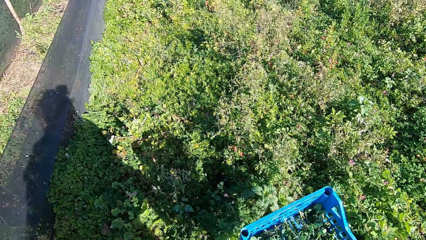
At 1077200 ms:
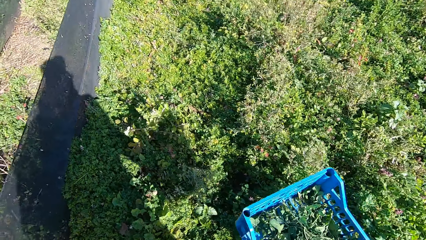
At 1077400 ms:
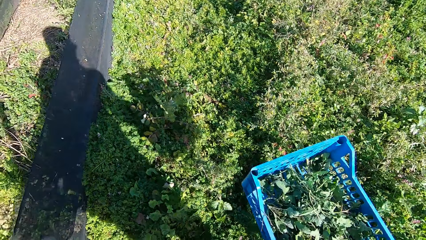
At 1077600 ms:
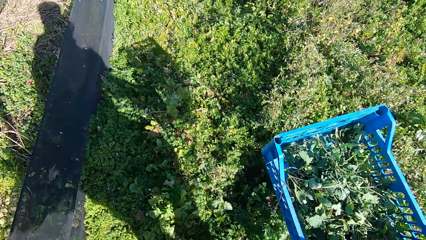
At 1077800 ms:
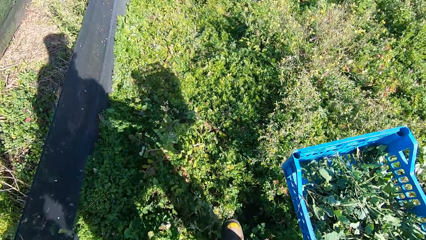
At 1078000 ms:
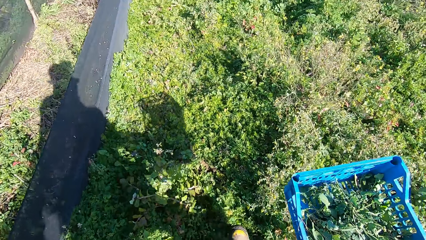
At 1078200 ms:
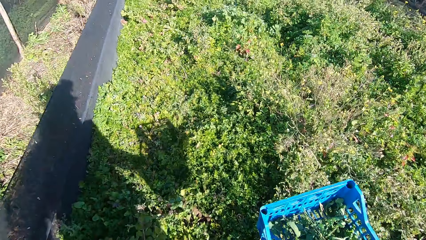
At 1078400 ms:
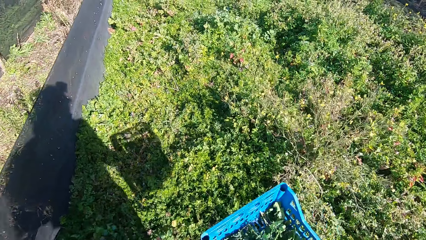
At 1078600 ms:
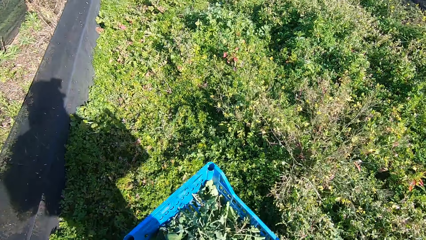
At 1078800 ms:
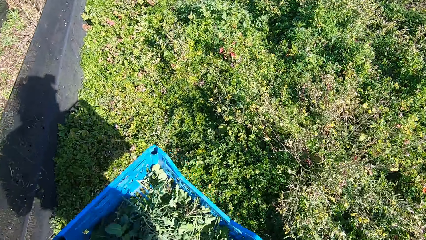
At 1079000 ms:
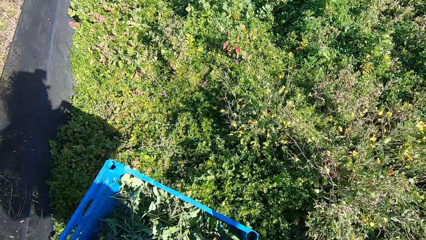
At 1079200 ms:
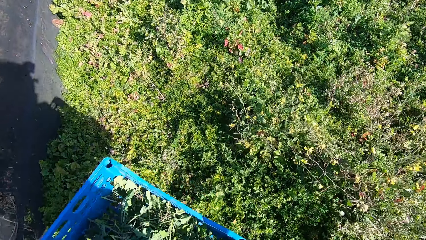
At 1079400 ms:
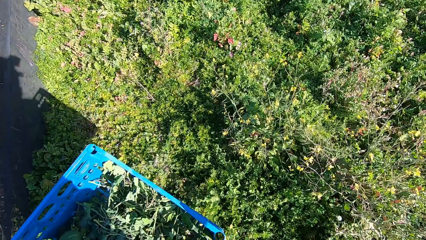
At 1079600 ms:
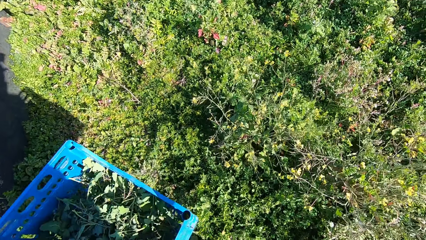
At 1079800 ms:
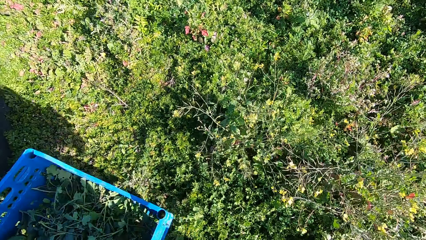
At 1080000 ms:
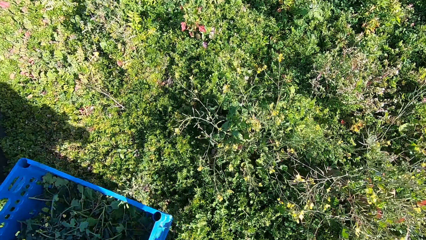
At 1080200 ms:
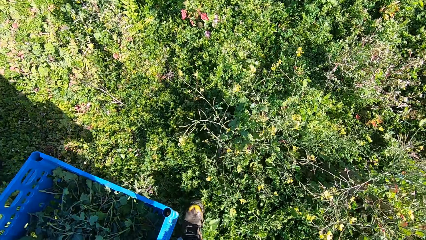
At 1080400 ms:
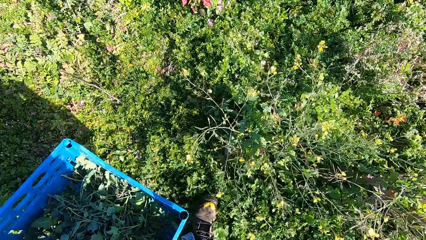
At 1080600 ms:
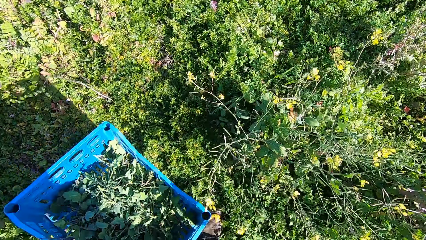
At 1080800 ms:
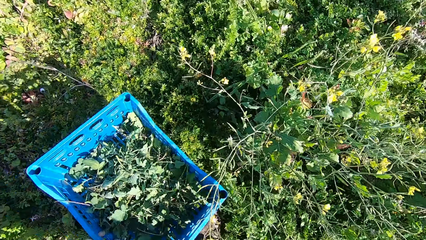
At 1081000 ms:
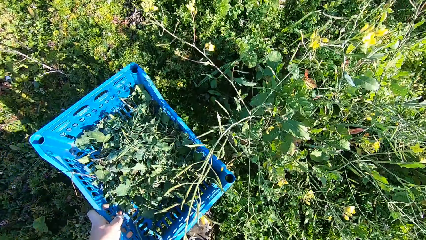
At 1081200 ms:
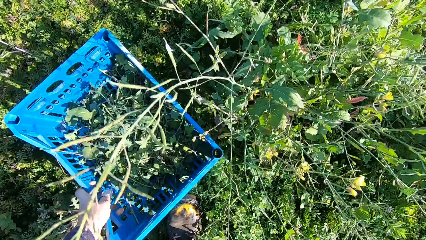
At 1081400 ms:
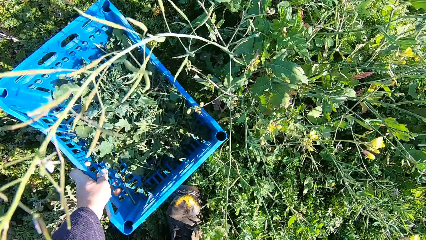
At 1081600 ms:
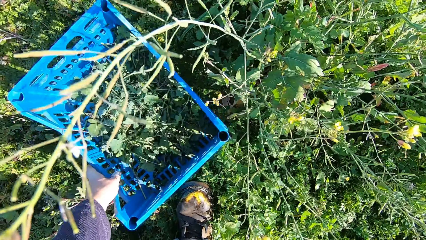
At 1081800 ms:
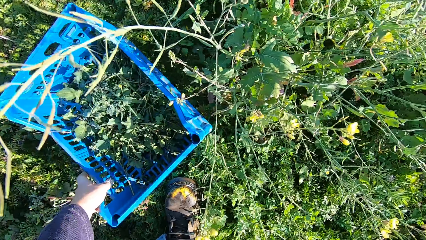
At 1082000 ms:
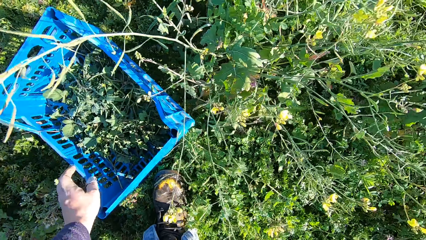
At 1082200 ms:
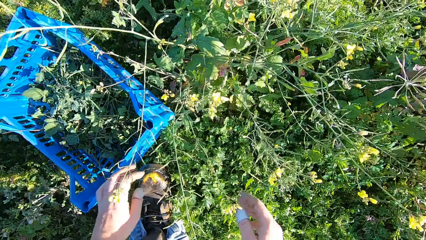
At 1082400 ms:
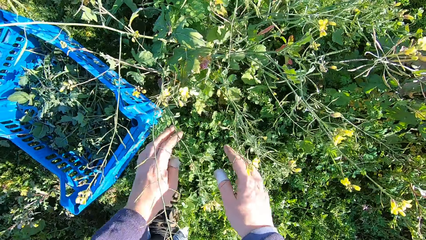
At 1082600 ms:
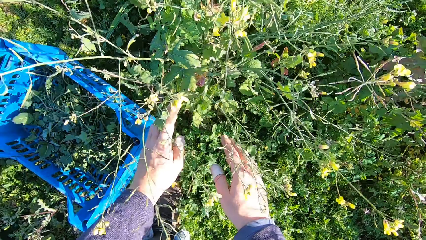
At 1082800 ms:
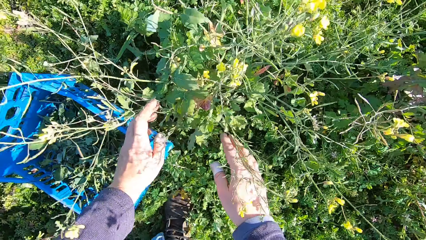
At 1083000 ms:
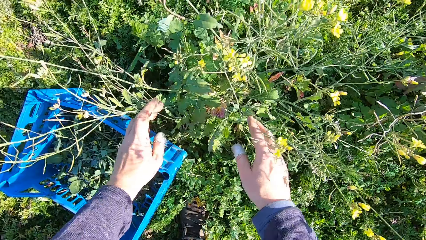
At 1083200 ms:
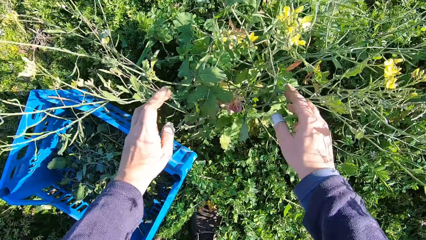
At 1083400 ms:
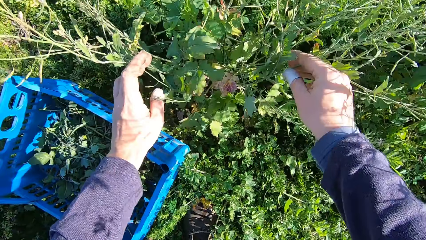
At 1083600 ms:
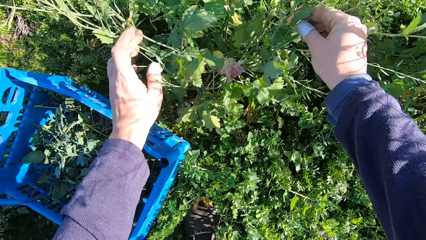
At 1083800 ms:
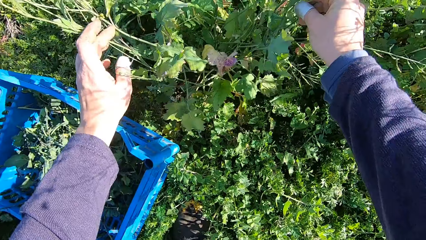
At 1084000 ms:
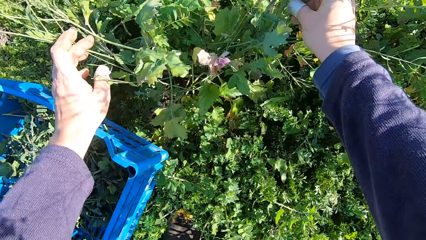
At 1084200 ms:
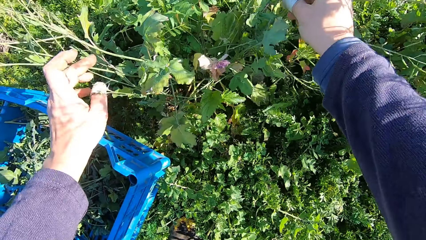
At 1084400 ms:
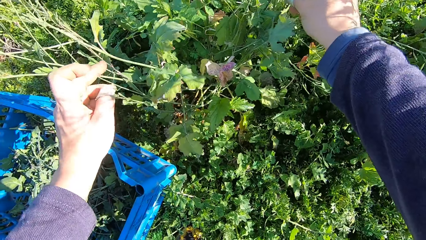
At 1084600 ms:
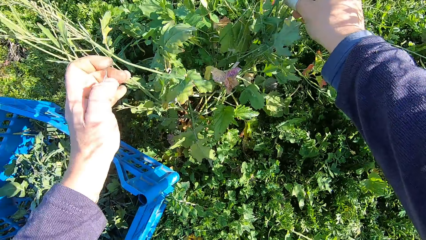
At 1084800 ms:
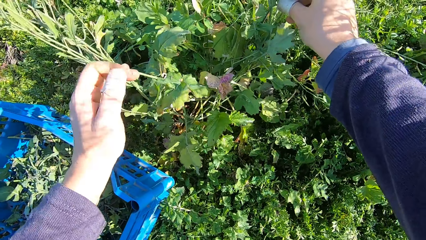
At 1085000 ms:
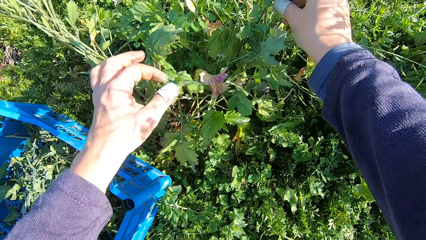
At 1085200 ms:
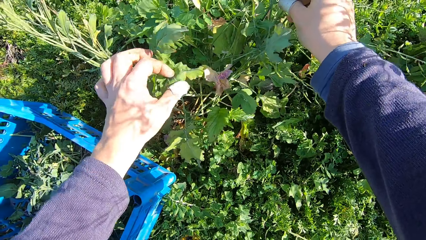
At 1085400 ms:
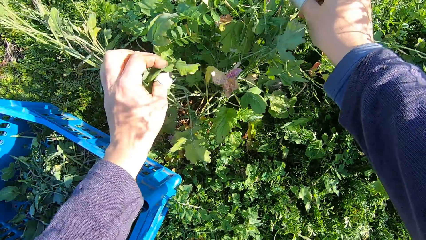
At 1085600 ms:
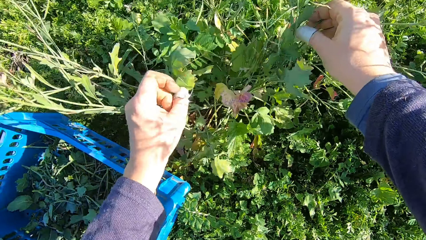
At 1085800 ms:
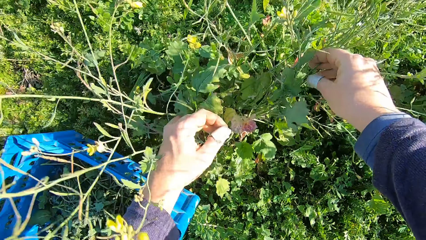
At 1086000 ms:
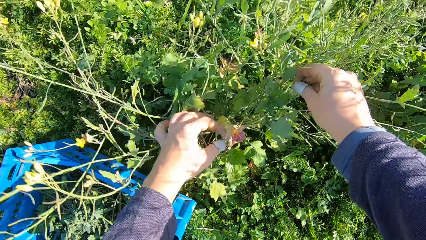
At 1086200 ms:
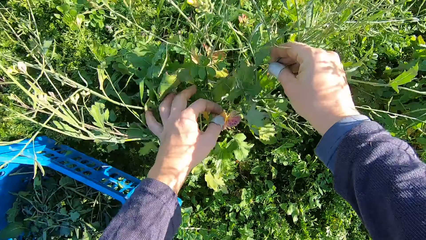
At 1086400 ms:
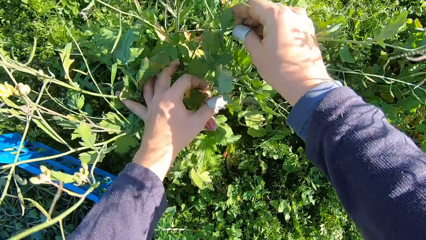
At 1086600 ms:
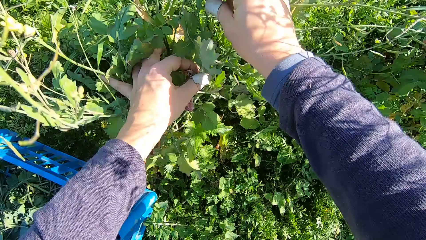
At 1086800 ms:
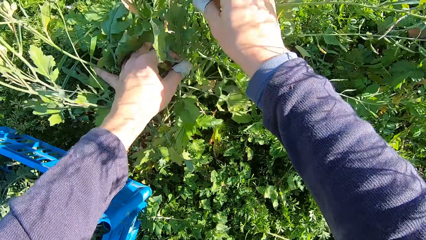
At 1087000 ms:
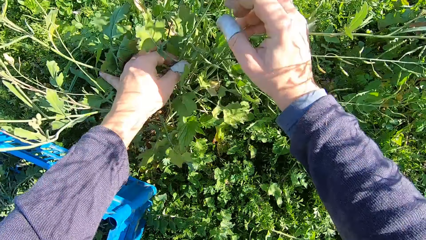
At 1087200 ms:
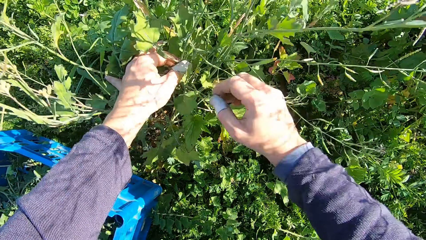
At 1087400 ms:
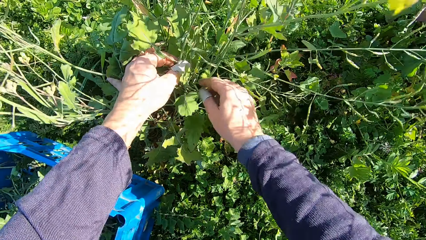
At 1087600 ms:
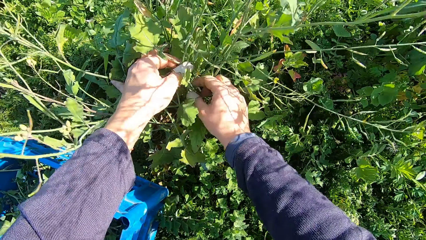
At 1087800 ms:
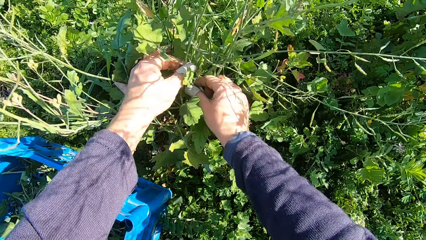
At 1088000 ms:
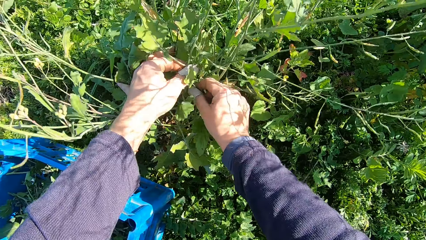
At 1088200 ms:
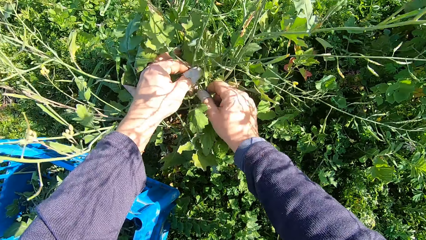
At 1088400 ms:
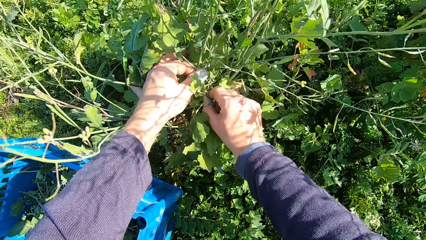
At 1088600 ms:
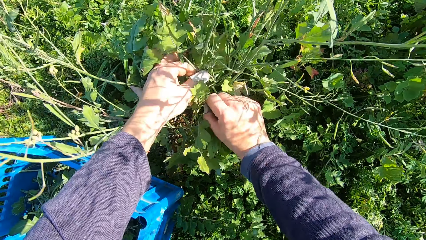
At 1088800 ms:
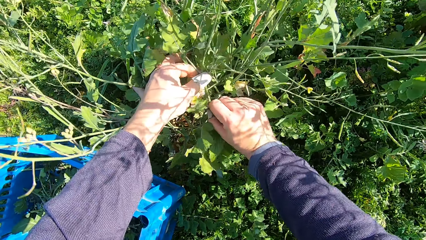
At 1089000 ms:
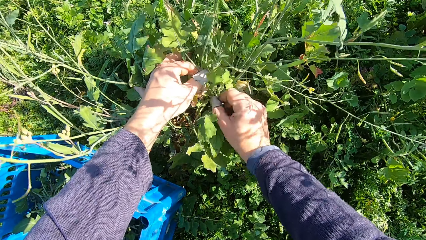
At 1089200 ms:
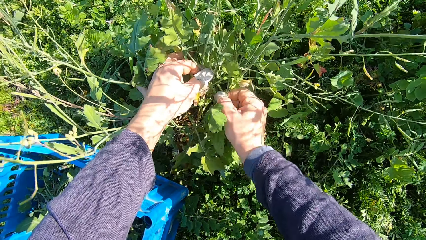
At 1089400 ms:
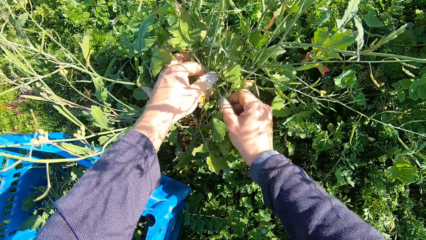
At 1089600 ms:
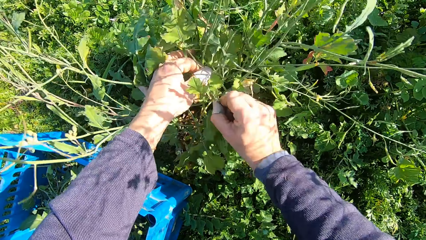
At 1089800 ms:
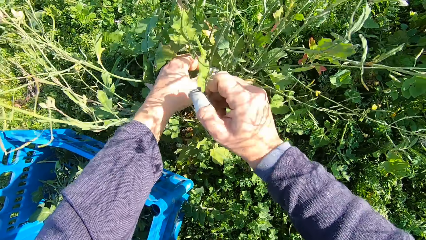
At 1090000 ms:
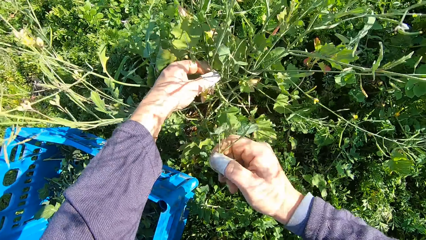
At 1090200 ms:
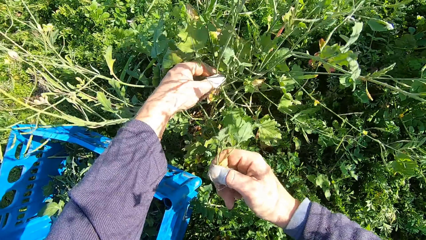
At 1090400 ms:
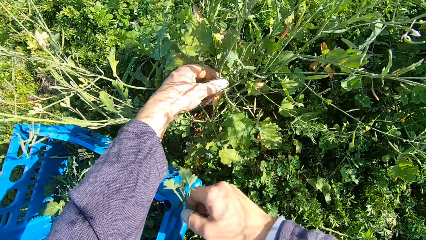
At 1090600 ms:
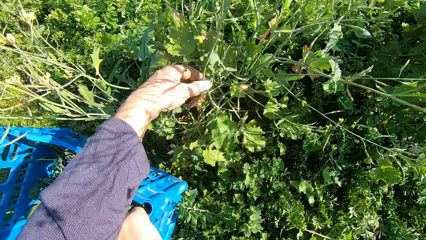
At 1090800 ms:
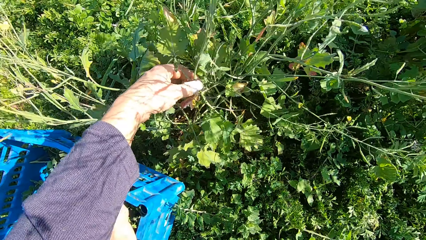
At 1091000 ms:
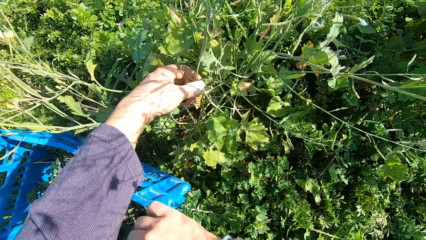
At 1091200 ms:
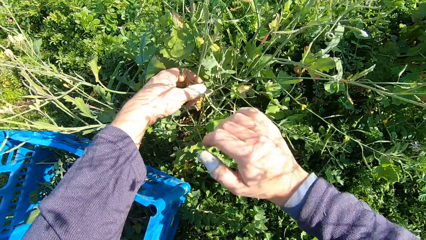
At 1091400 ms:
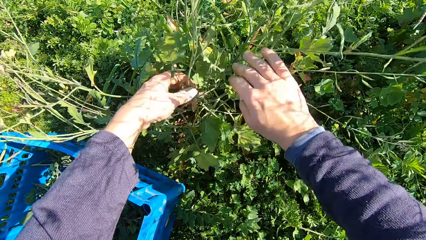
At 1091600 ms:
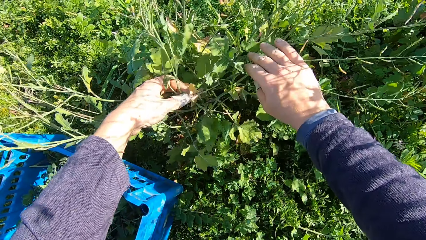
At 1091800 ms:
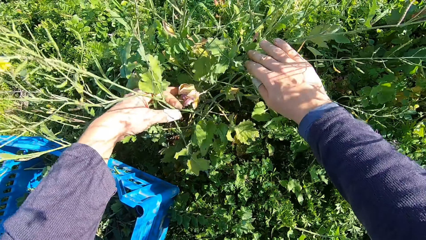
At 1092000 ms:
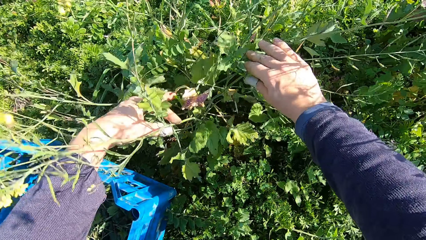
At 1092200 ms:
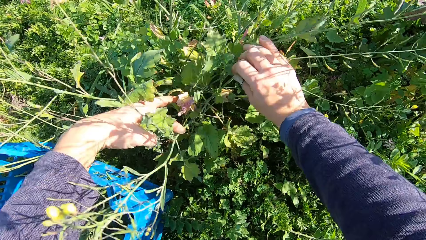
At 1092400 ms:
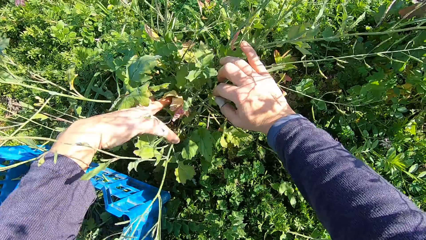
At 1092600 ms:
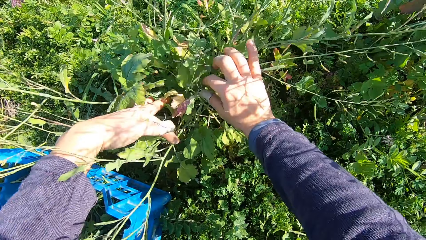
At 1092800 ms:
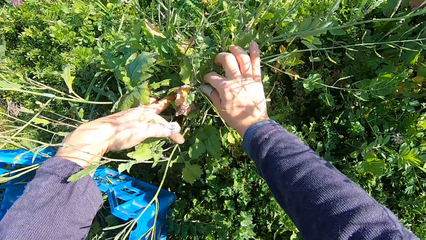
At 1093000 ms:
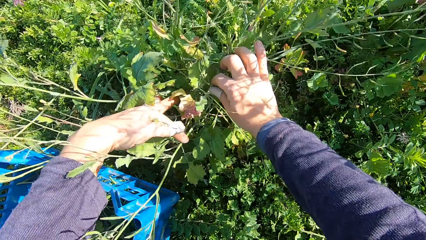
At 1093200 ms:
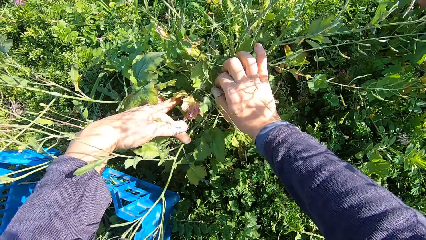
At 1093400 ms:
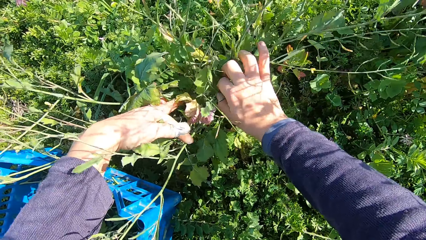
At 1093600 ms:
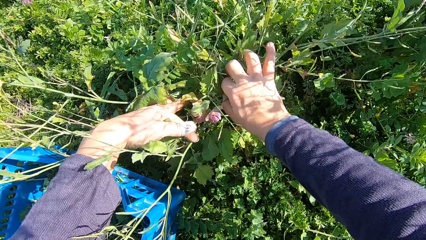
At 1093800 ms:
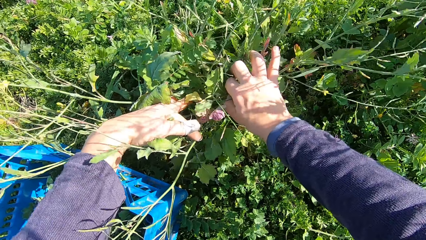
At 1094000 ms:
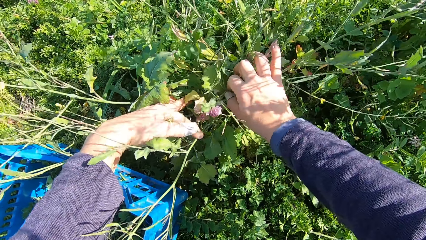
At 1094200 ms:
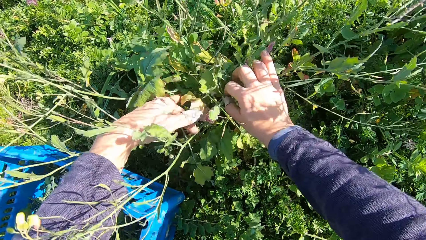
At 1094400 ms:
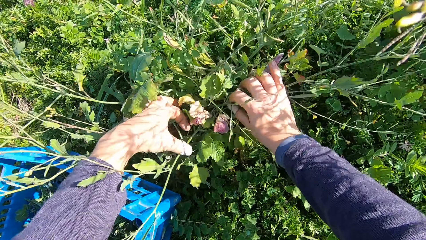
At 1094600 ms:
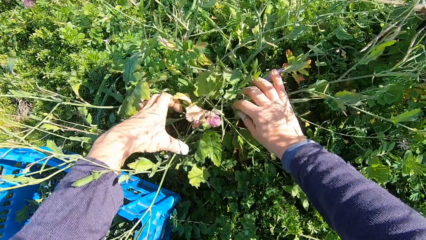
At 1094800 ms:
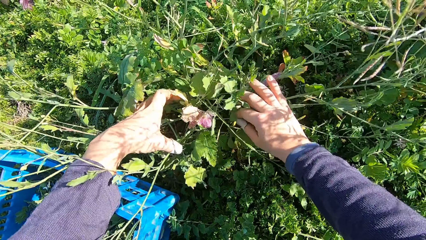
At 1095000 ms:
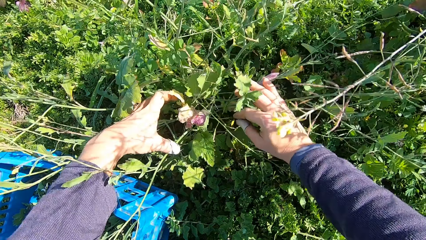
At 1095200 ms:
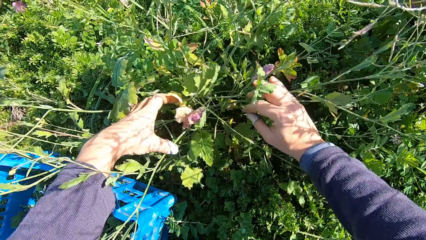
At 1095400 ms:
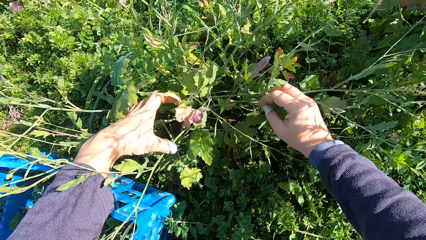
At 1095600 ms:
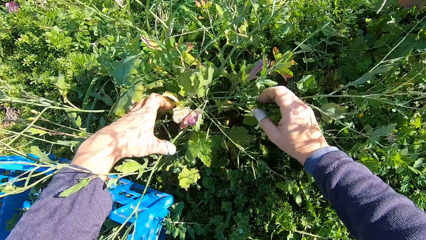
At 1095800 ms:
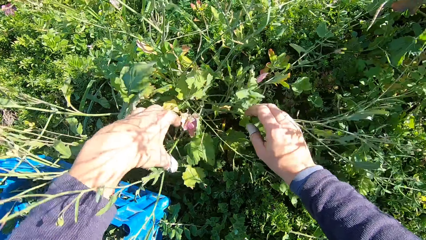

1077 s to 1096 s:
The camera wearer walks around a garden with a basket. He drops the basket on the ground. He looks around plants. He cuts a stem from the plant with his hand. He drops the stem in the basket. He looks around the plants.
